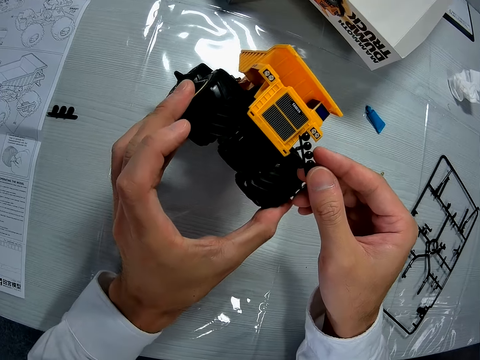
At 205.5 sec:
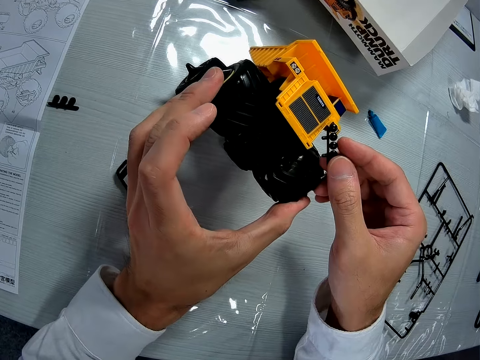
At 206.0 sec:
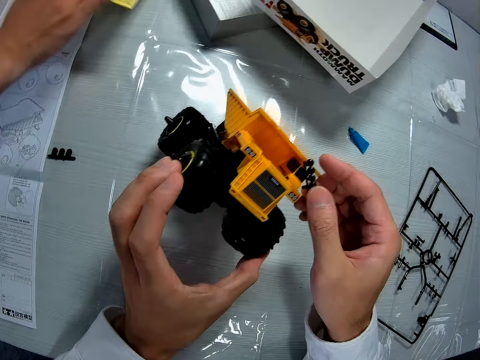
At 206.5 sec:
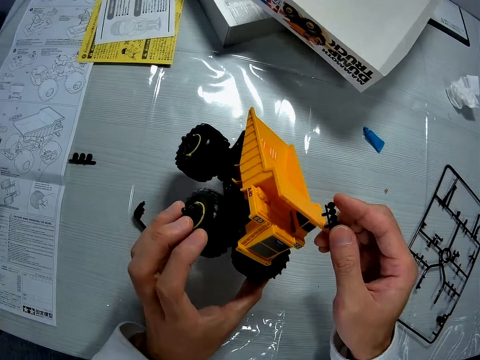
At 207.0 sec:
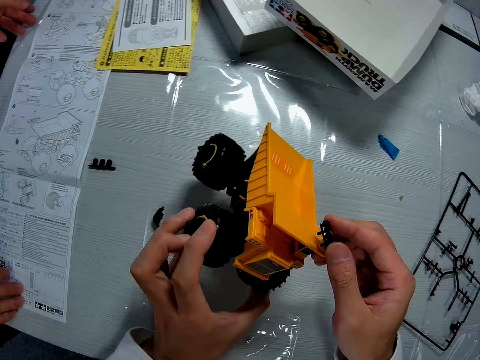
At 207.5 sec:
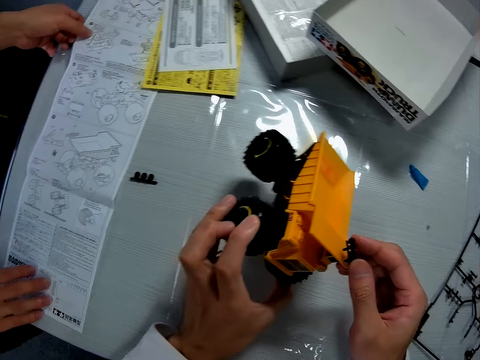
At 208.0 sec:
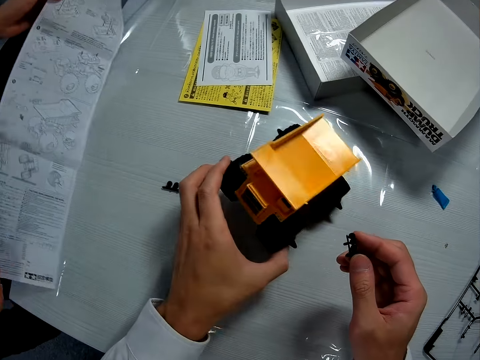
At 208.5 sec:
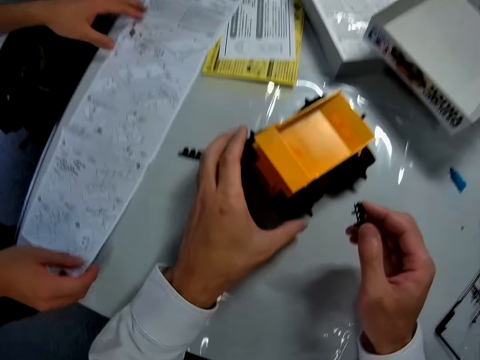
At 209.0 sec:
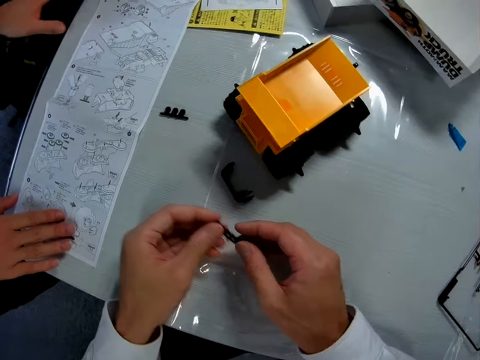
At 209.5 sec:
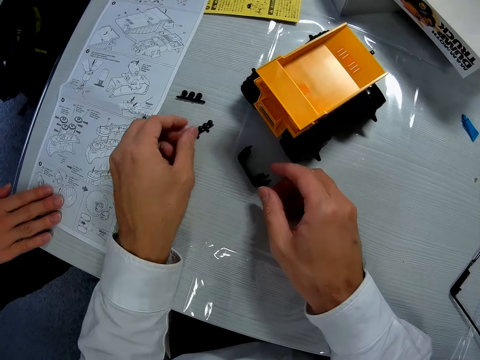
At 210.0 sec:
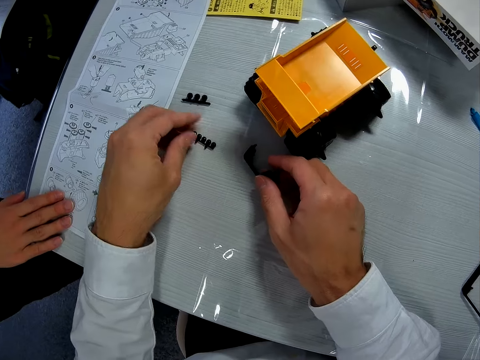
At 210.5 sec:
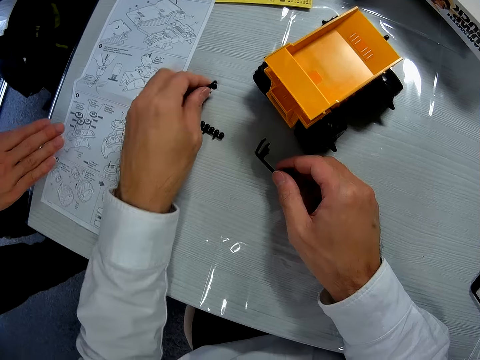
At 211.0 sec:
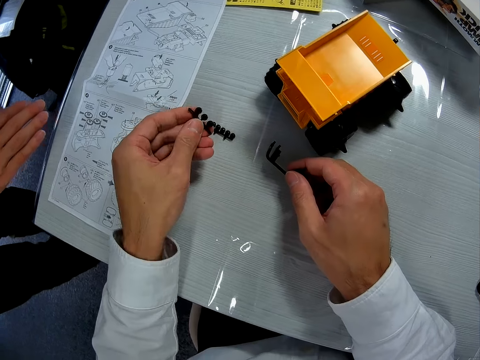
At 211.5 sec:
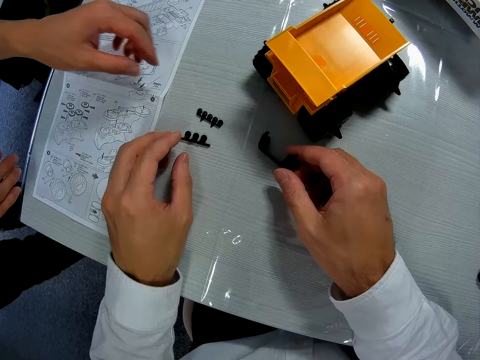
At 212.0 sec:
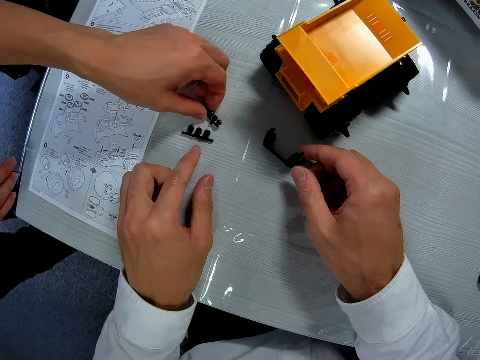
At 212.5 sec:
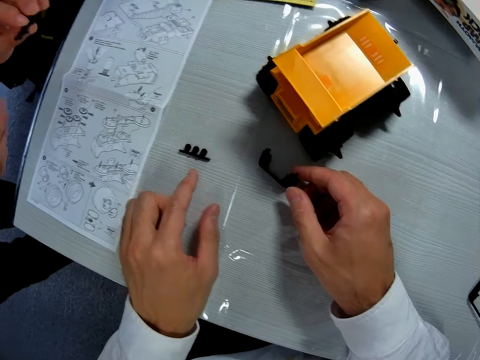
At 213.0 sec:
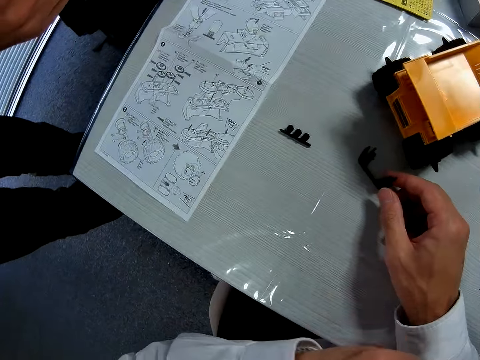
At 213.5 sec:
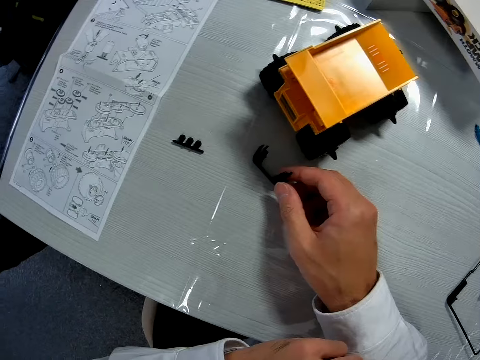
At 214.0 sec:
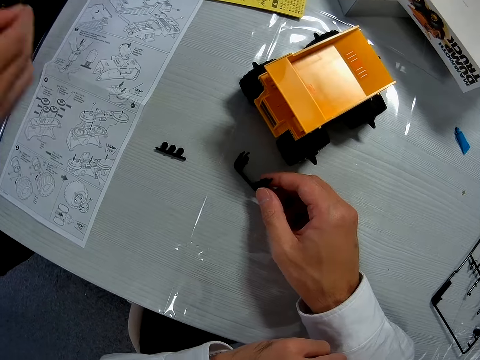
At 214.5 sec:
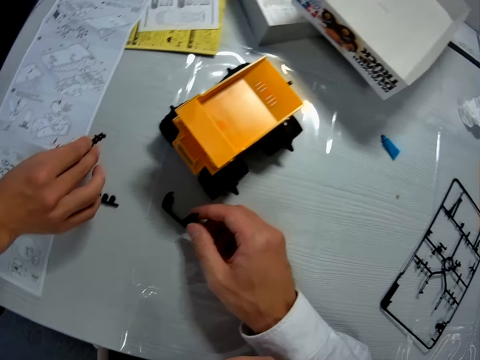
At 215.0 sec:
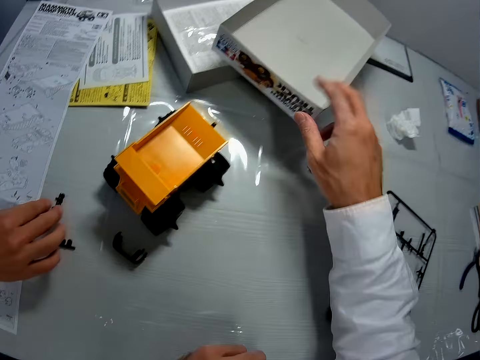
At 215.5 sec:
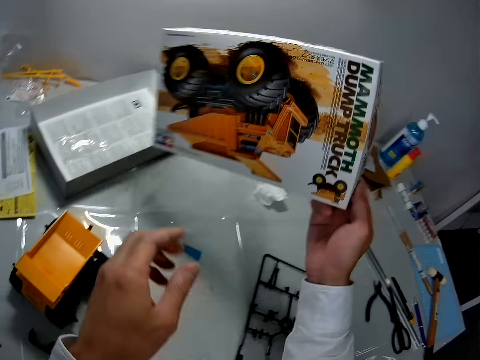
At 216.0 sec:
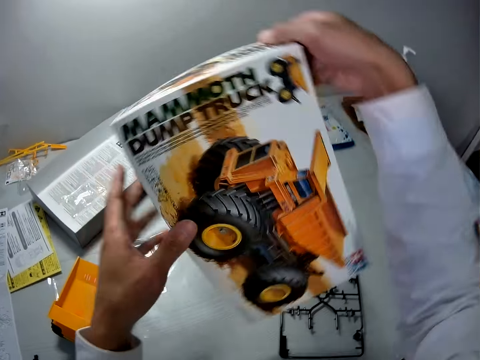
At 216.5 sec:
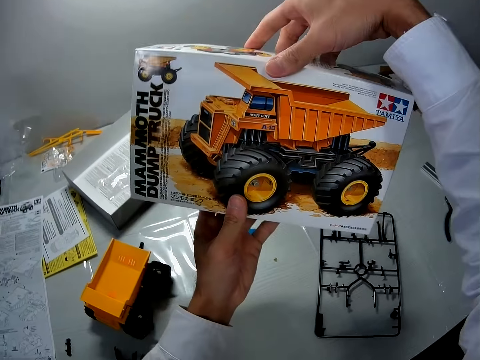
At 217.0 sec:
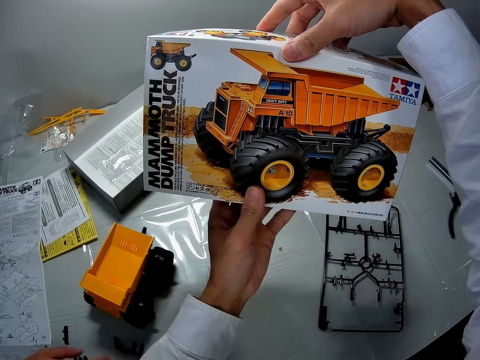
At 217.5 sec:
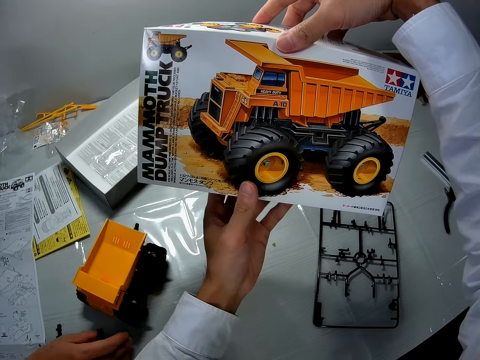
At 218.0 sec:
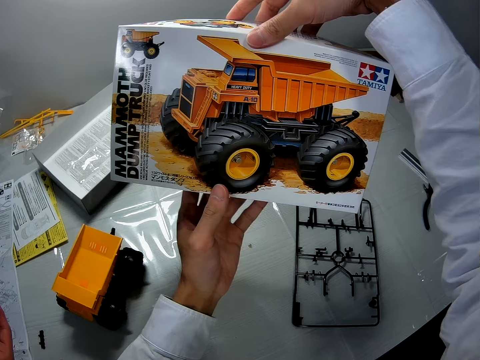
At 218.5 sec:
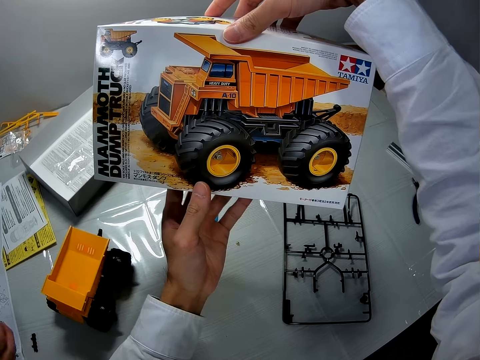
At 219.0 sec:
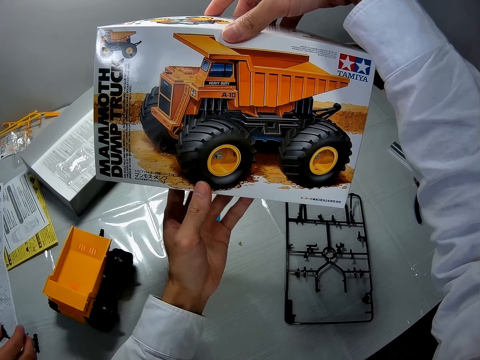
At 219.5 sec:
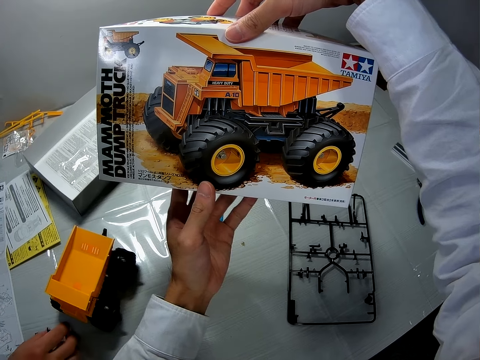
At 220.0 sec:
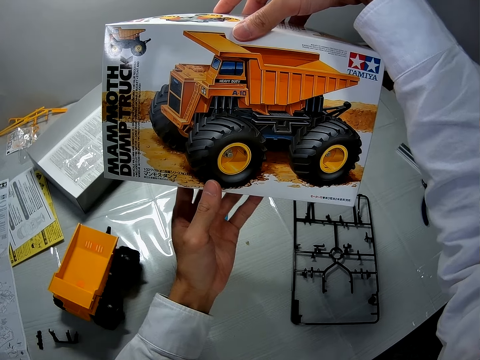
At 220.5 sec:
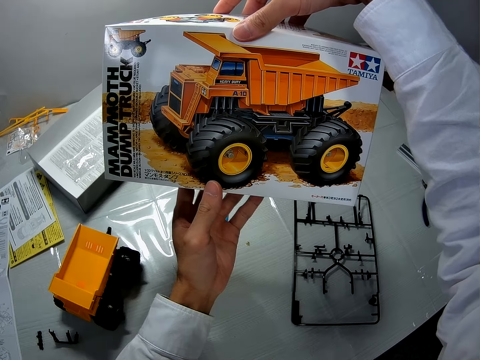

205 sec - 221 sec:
The camera wearer places the toy back on the table. They shift the craft piece to the left hand. They pick up the dump truck piece with the left hand from the table. They place the piece on the table. They pick up another piece on the table. They drop the piece. A man picks up the dump truck piece from the table. The camera wearer picks up the dump truck box cover from the table. The man drops the dump truck piece on the table. The camera wearer turns the box. They stare at the toy trucks drawn round the box.

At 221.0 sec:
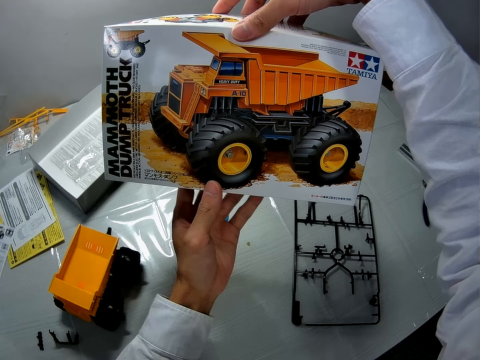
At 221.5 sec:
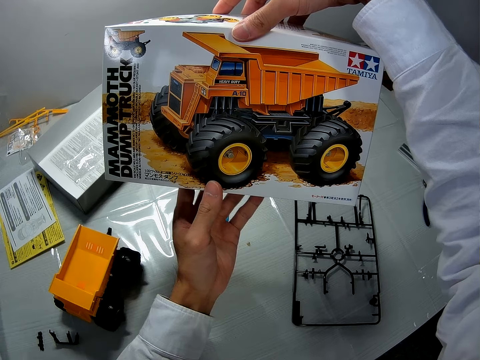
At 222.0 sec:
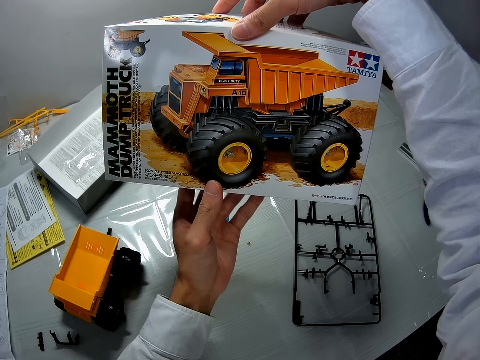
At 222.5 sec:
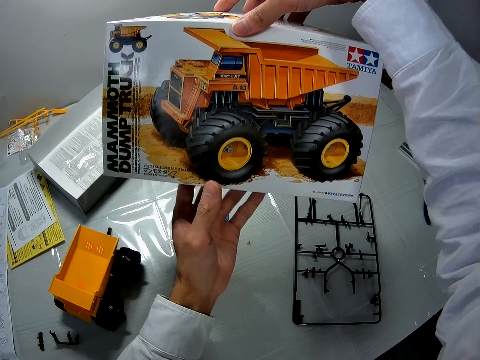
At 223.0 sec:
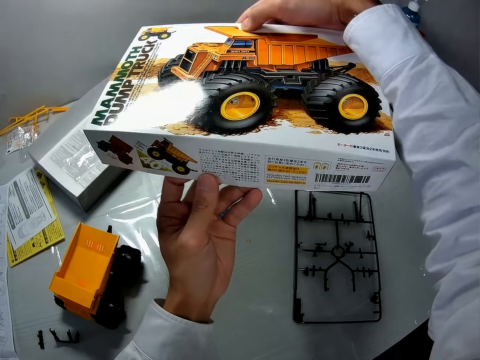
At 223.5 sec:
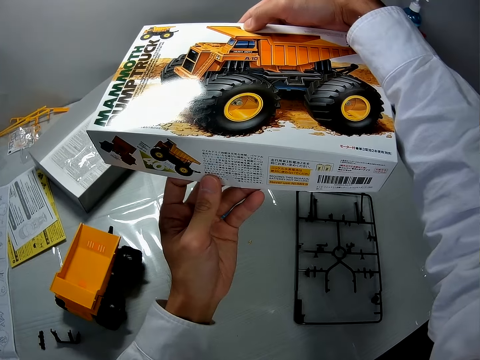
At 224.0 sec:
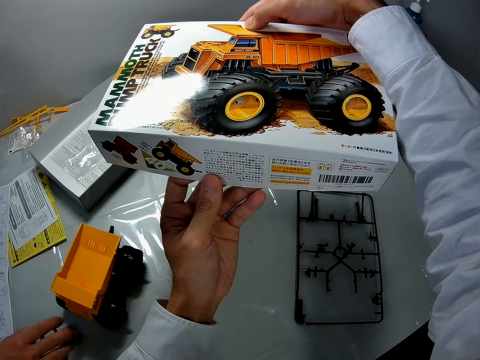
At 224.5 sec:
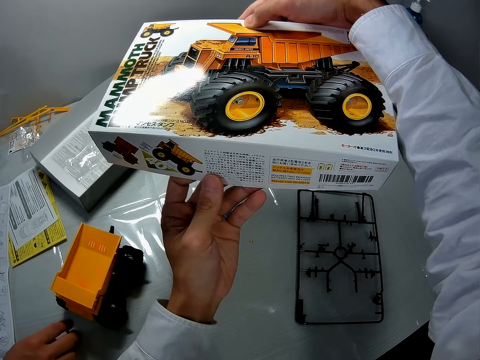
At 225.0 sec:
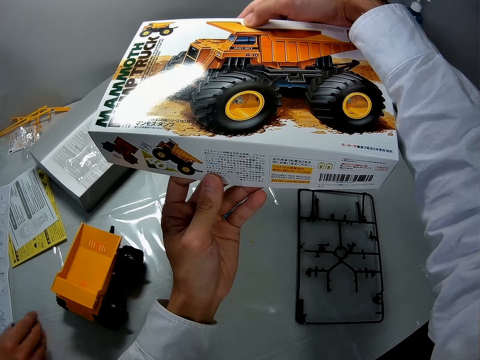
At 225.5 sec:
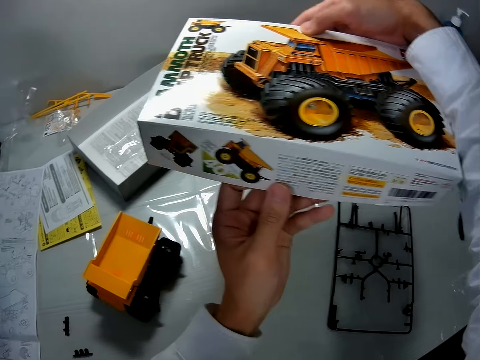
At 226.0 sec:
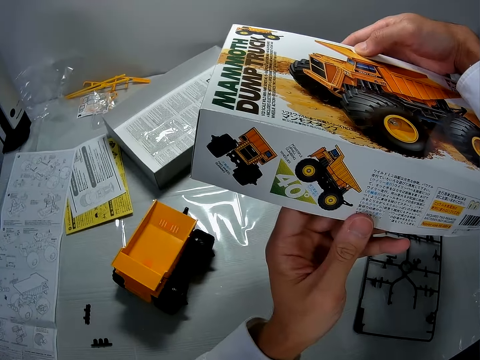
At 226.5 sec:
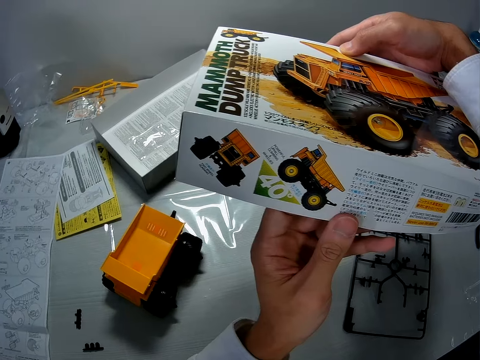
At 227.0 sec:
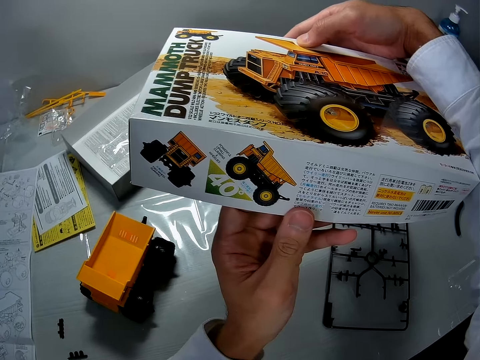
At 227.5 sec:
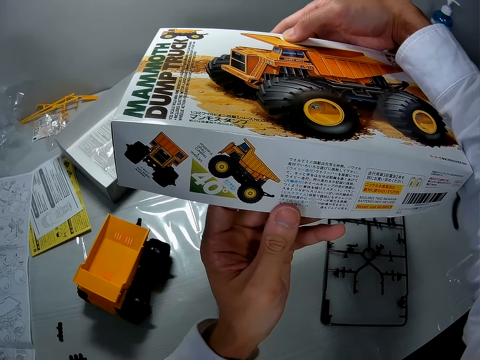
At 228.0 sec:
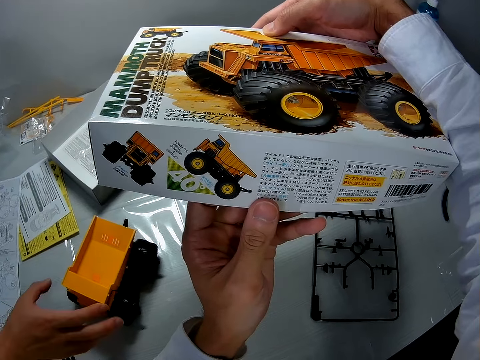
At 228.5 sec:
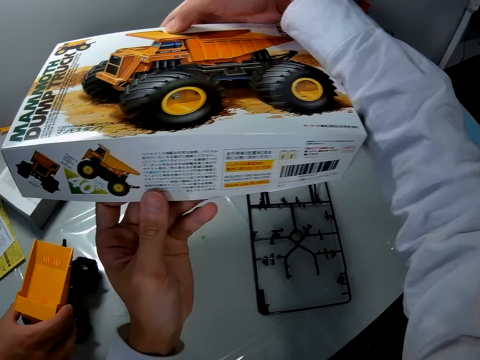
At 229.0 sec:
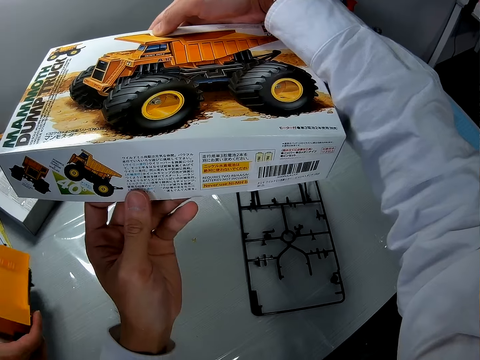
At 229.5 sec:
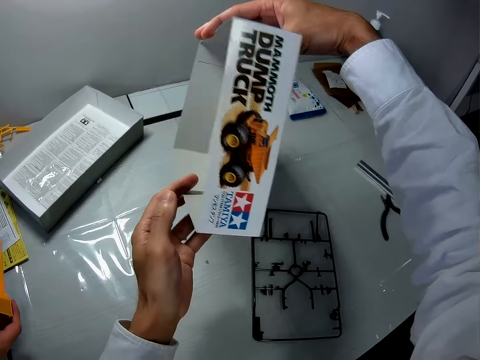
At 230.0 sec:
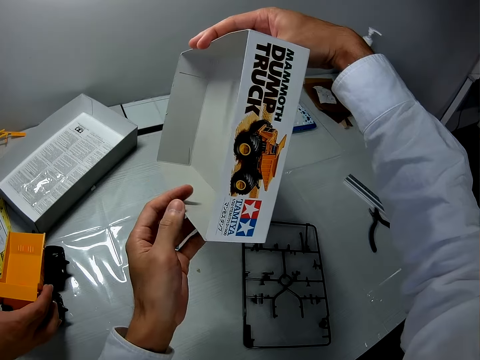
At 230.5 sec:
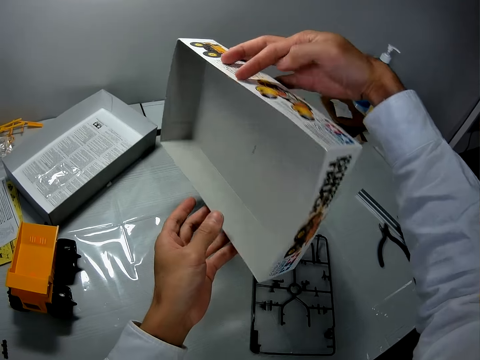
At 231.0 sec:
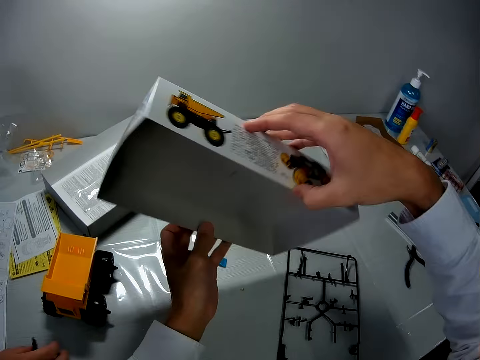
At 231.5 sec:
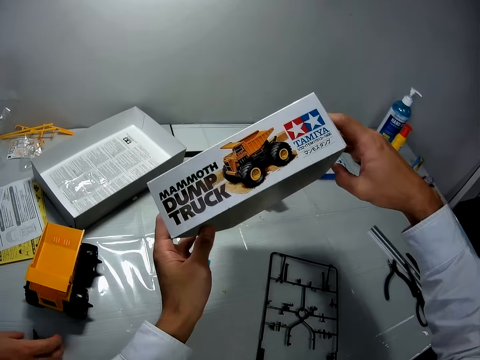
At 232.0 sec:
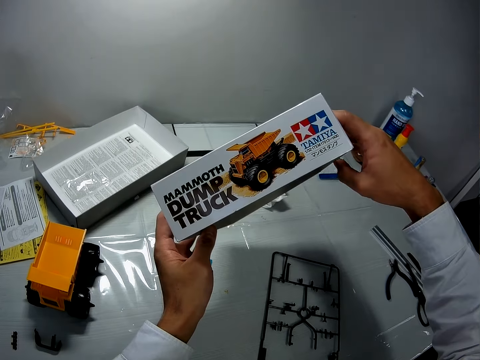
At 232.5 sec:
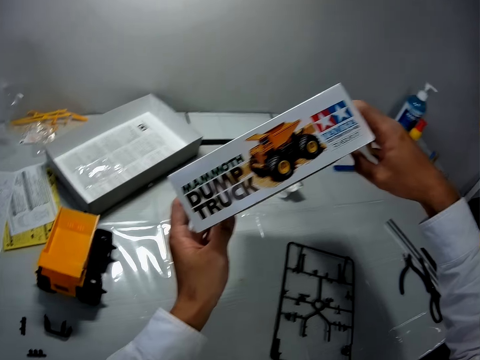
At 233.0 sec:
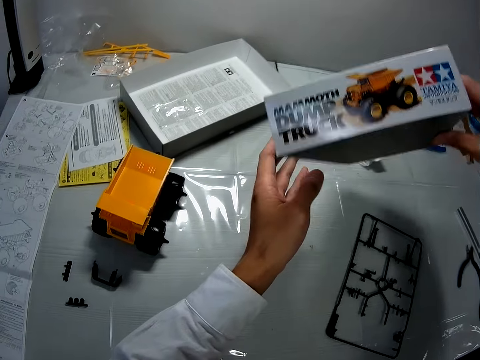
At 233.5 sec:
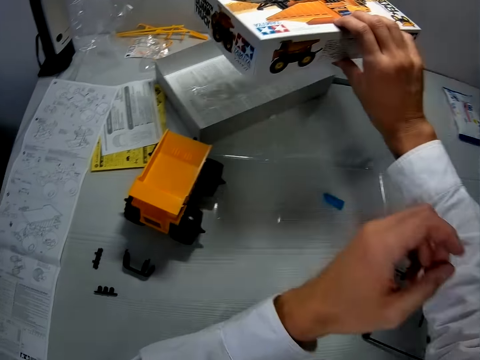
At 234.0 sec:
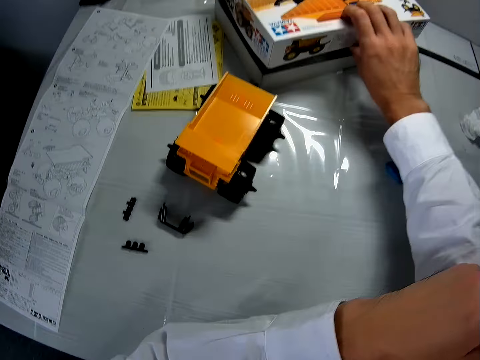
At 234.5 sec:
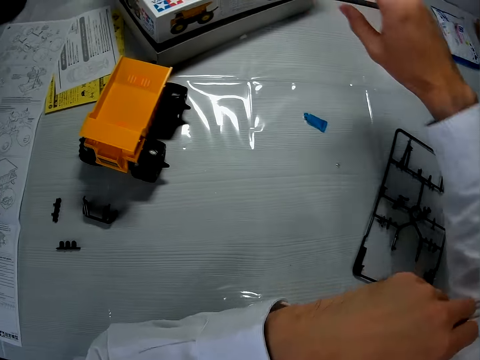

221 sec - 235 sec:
A man picks up the dump truck from the table. The man drops the dump truck on the table. The camera wearer drops the dump truck box cover from the table.
